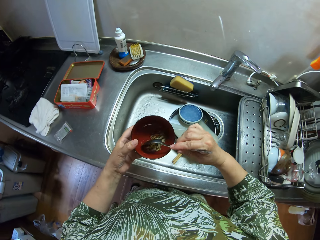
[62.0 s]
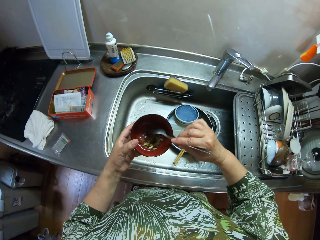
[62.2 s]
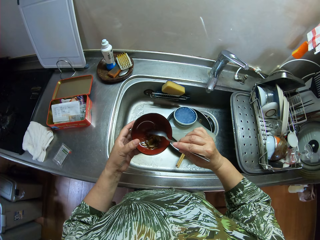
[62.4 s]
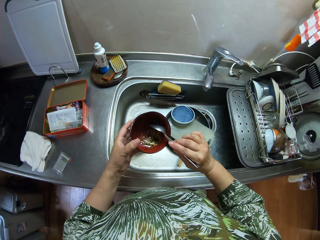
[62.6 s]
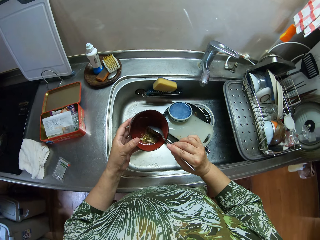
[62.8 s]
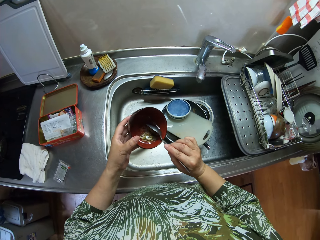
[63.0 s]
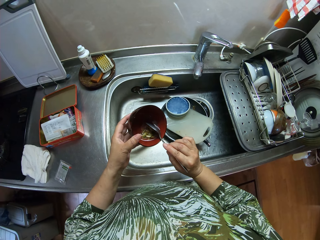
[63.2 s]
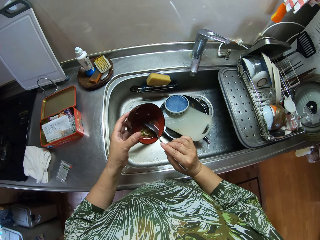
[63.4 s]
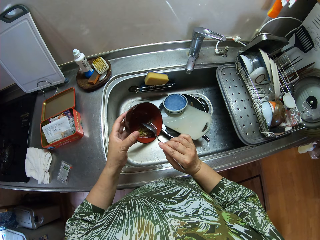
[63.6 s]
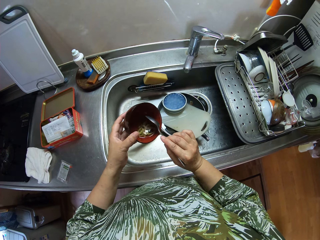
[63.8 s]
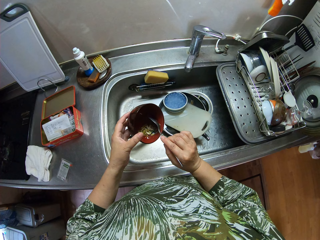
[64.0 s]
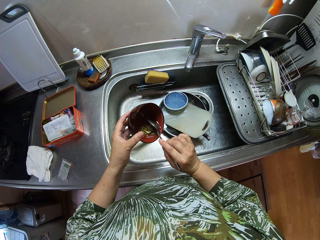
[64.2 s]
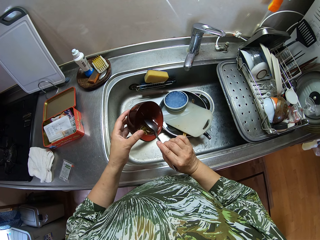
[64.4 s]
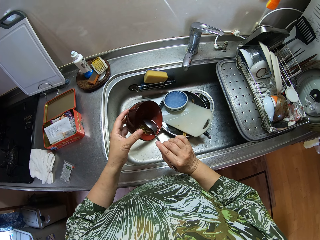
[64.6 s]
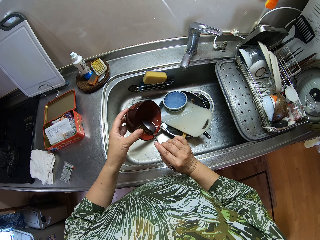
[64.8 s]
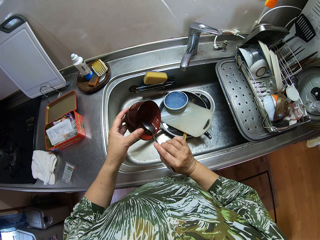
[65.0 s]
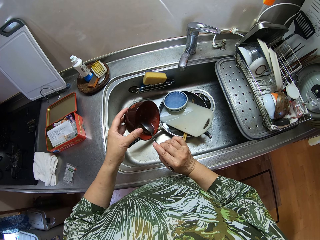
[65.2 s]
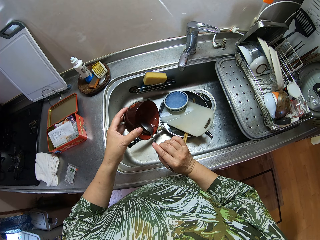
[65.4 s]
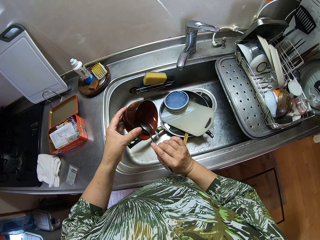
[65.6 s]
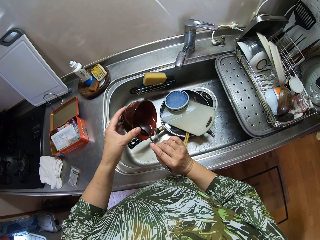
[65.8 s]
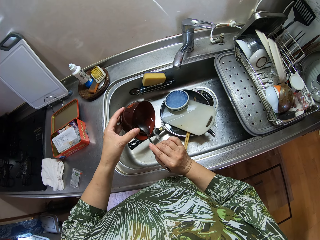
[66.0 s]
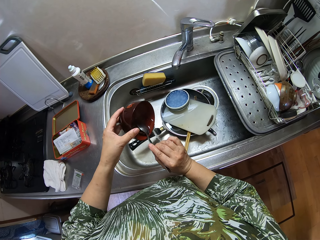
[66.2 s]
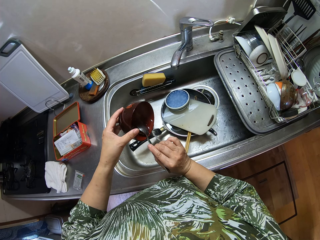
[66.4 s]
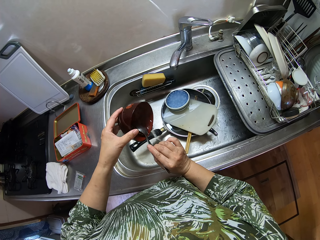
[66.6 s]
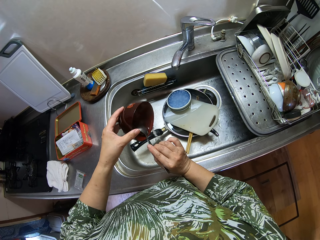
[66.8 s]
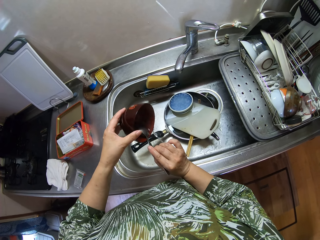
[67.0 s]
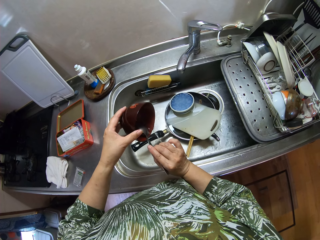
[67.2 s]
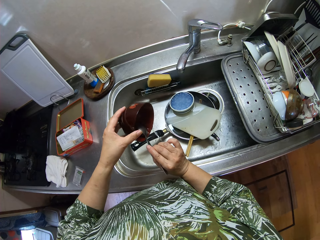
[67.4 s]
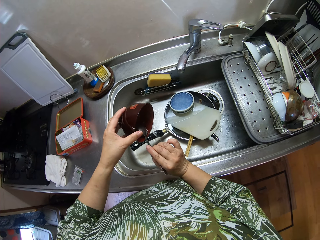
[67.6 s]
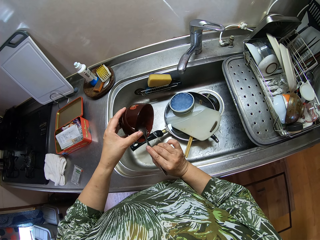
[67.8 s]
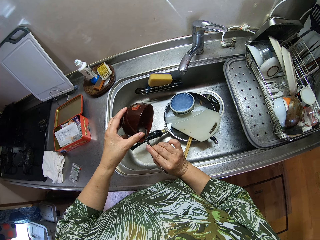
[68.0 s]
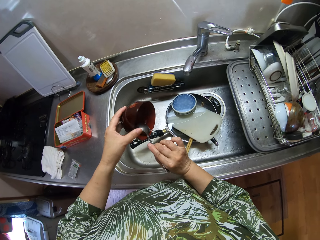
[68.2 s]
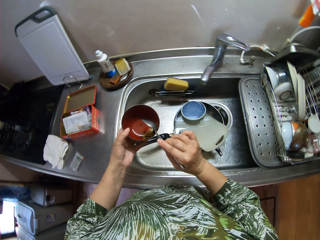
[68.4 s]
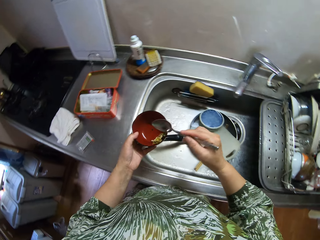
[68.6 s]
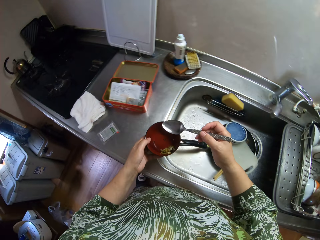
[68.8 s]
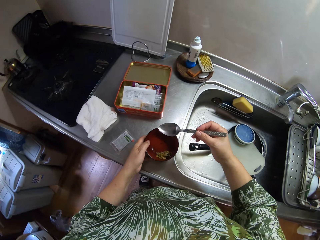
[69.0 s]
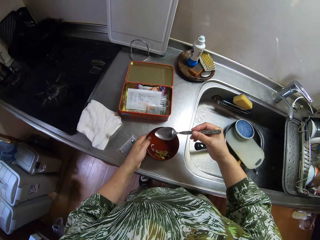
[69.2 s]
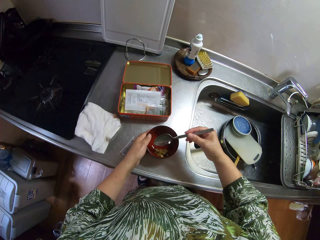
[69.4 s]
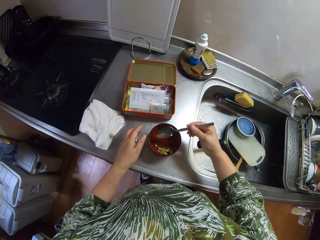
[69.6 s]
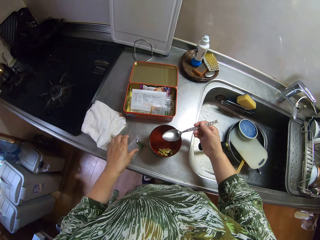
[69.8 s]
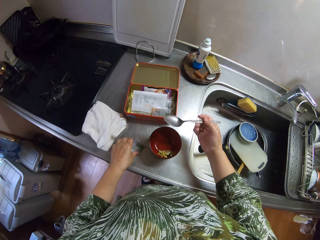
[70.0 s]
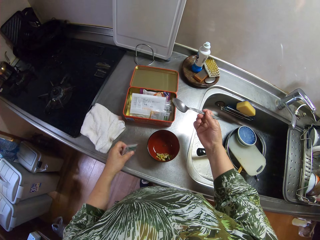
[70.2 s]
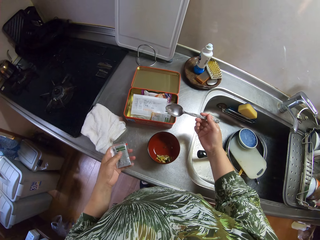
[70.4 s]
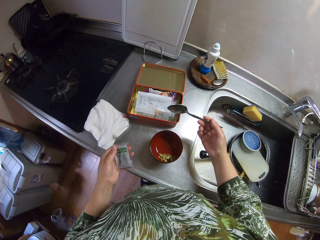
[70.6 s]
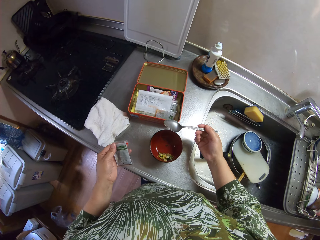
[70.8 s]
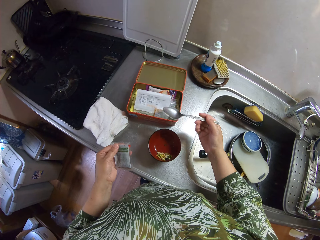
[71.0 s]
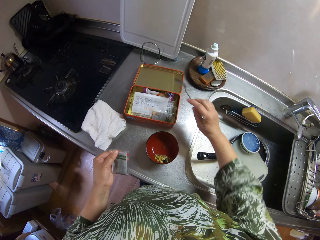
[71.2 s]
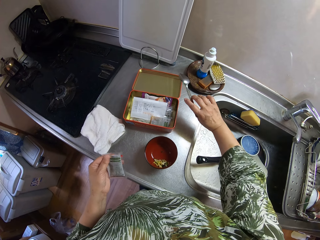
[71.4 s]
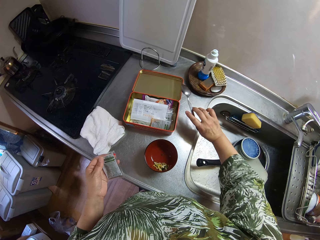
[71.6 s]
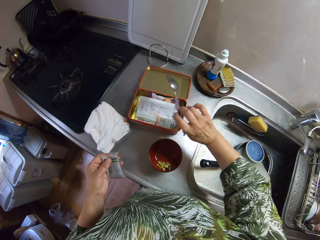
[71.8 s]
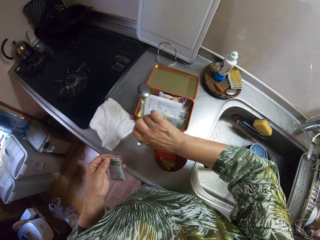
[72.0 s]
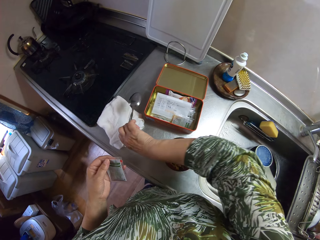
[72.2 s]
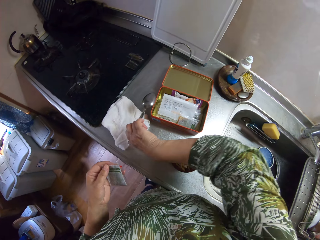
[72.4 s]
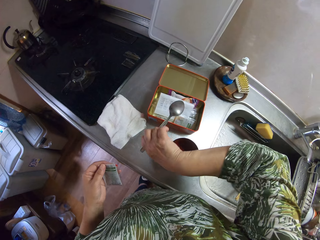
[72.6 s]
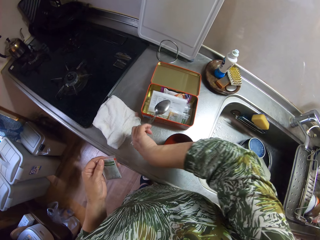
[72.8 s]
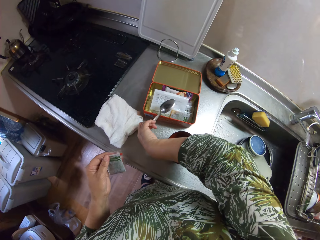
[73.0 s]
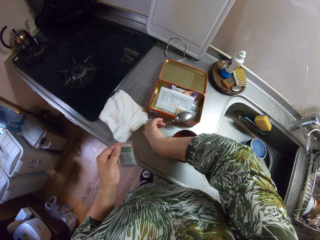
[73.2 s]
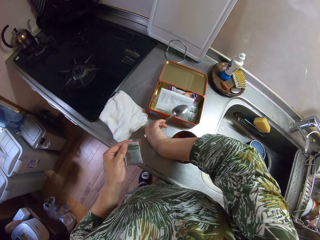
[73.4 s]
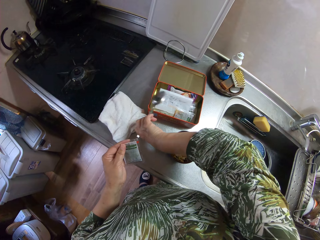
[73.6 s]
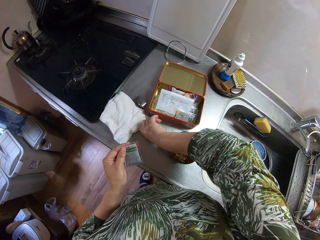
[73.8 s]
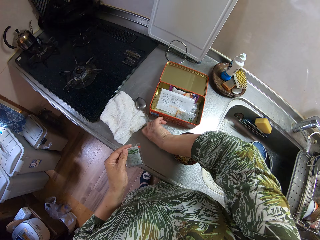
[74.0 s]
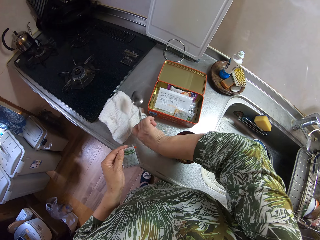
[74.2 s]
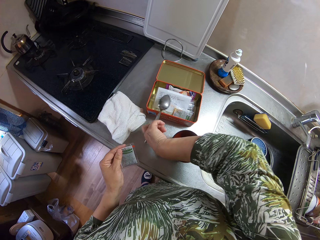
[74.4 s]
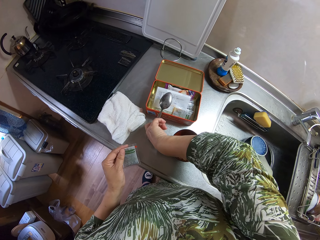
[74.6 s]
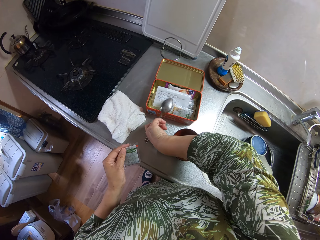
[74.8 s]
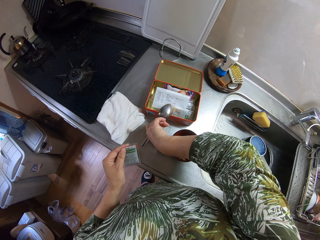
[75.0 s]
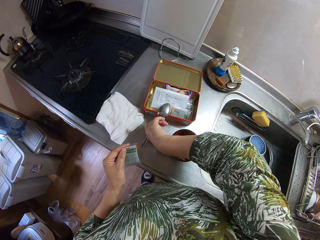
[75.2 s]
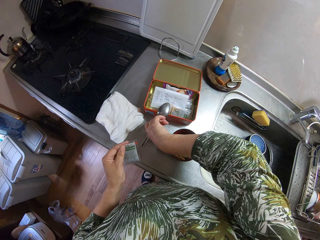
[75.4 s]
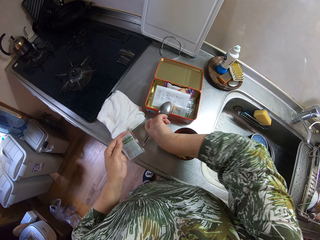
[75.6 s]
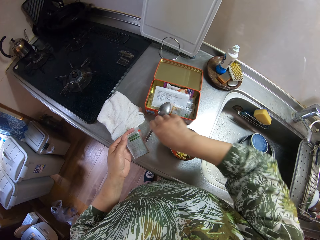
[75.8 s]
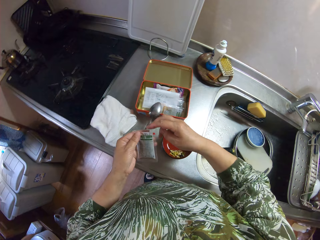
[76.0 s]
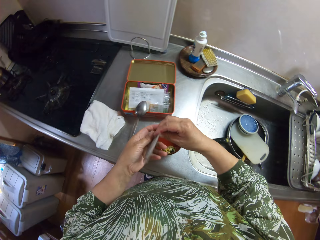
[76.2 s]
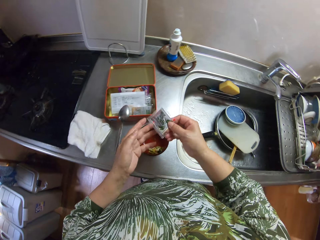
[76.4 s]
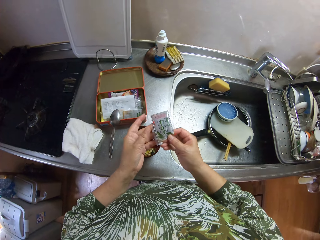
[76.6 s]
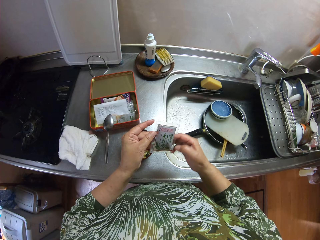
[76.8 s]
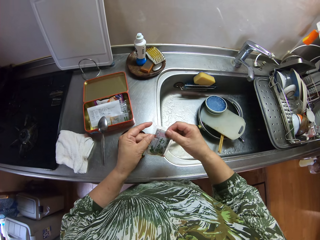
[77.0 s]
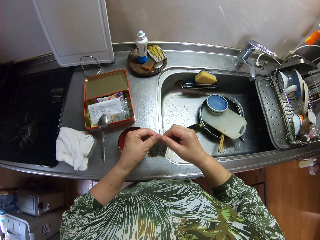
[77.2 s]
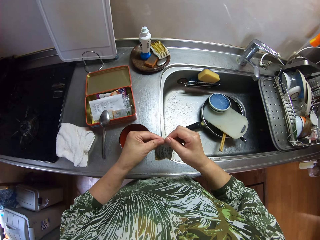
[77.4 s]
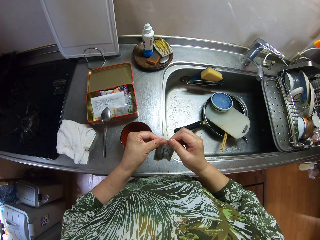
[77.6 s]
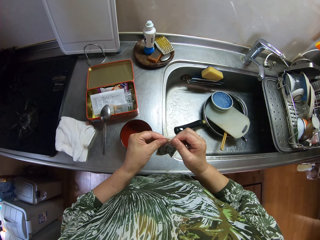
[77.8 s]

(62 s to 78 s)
The camera wearer stirs the liquid in the plate with the spoon in her right hand. She pours the water in the plate into the sink. She drops the plate on the sink with her left hand. She picks up a small packet from the sink with her left hand. She drops the spoon in her right hand on the box on the kitchen sink.

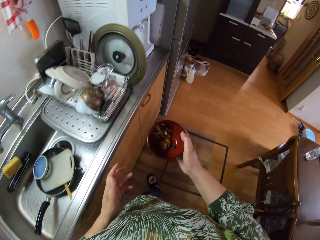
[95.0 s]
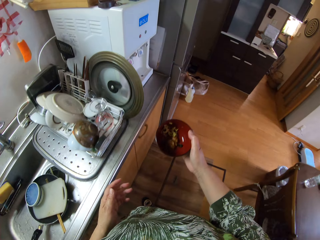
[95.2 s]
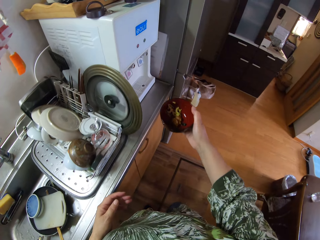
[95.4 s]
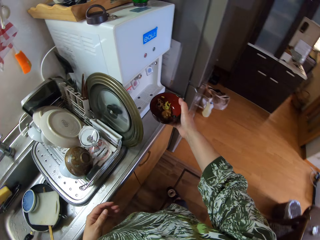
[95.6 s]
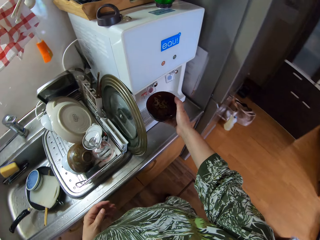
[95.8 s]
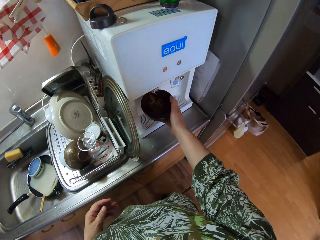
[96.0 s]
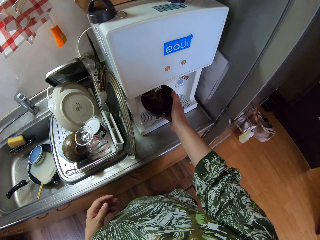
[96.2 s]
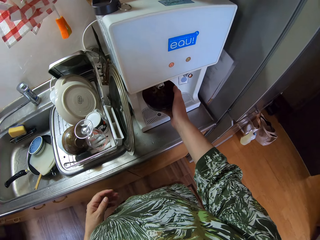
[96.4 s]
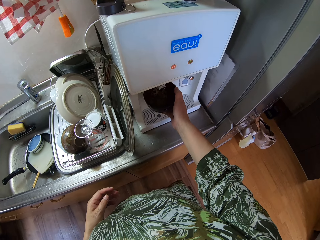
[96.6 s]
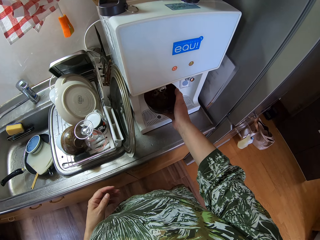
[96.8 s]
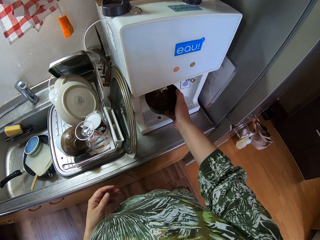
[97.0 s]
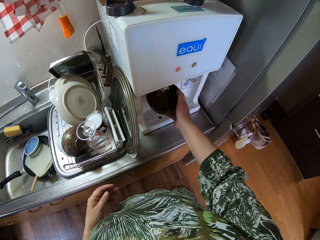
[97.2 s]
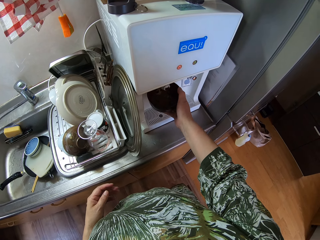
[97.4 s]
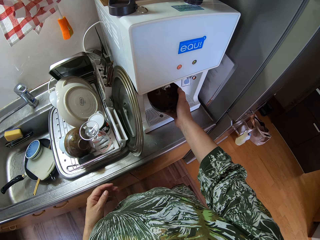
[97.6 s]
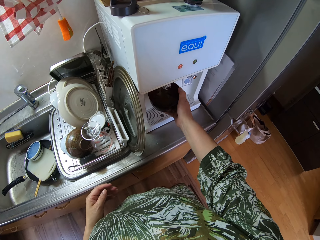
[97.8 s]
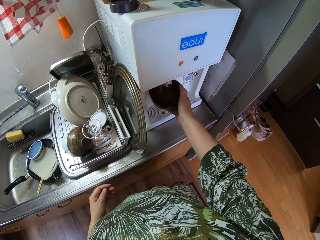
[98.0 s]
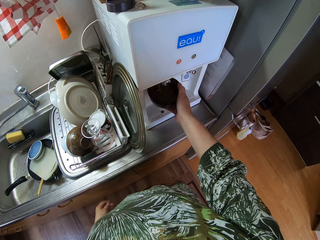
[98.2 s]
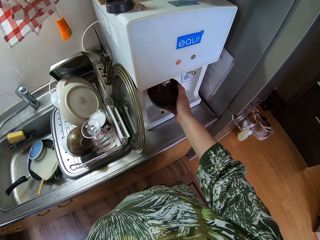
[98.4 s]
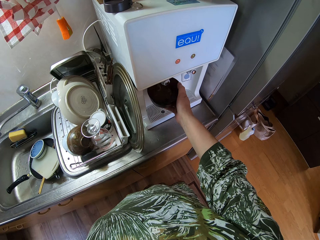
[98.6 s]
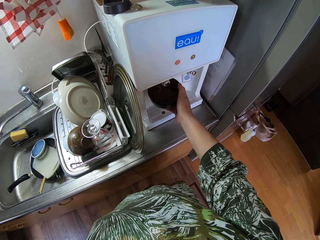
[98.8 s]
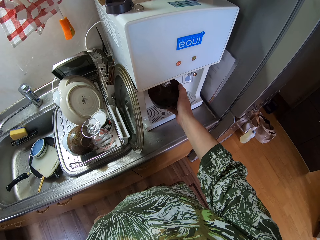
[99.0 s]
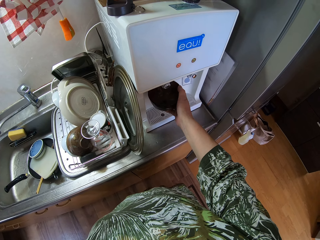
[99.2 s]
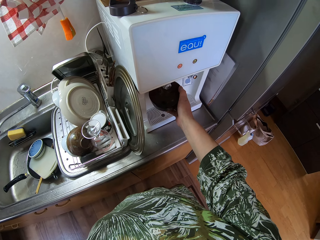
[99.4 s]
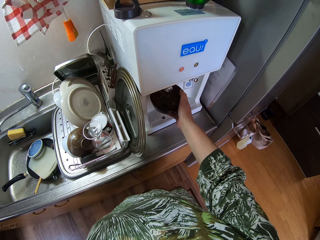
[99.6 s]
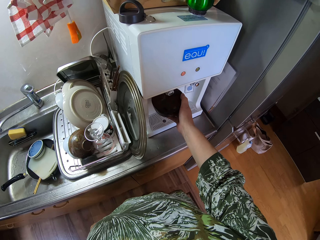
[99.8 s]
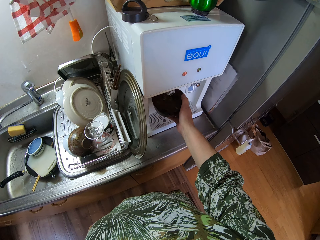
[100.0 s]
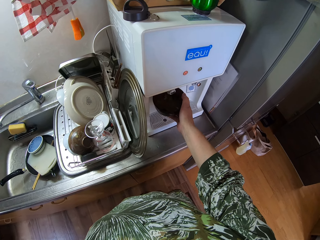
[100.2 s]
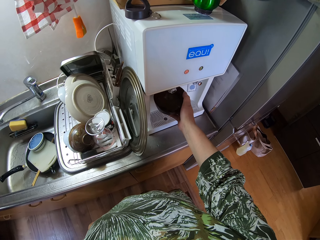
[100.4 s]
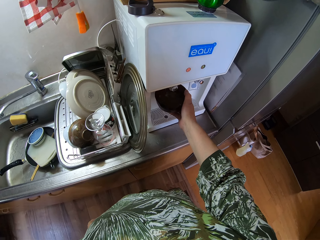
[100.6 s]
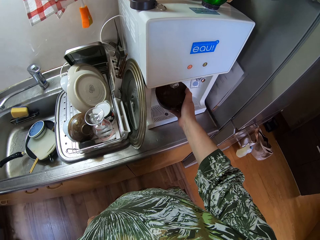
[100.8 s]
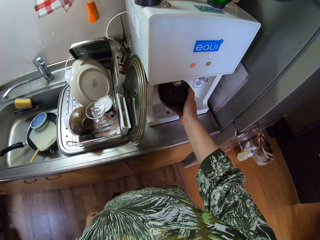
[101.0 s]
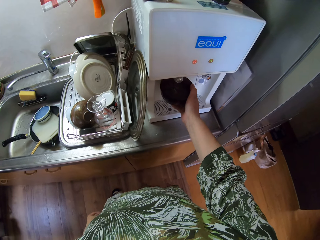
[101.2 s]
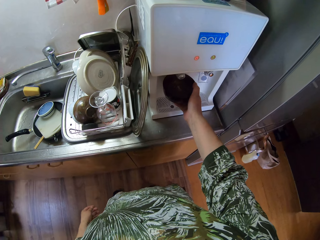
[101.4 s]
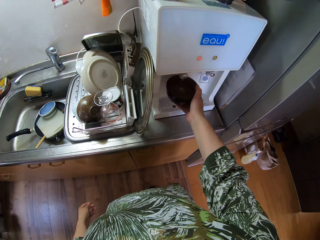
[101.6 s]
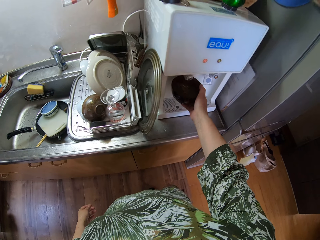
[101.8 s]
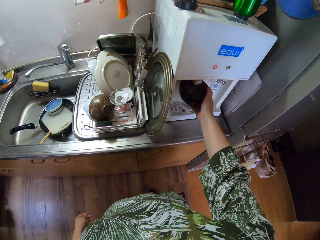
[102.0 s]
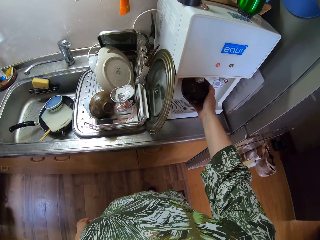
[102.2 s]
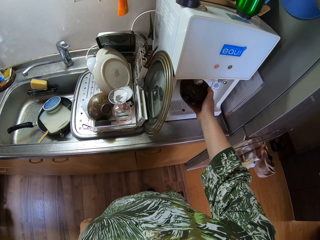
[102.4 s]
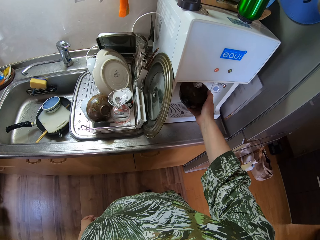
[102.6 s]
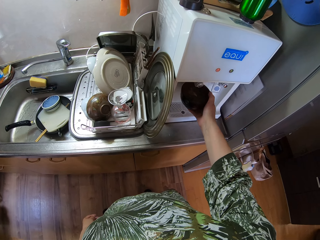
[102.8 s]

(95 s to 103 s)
The camera wearer fetches water into the plate on her right hand from a water dispenser.
